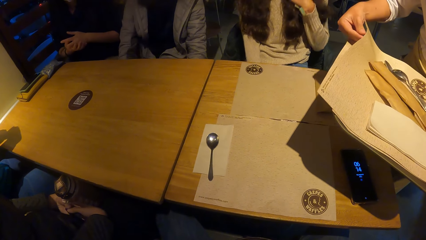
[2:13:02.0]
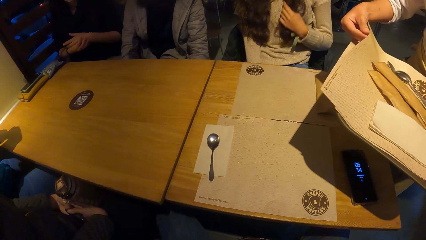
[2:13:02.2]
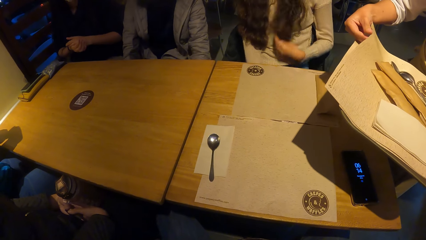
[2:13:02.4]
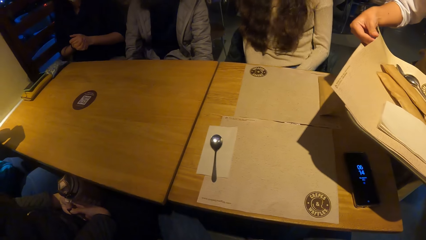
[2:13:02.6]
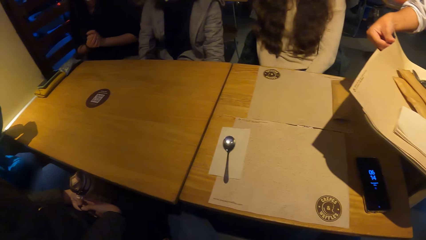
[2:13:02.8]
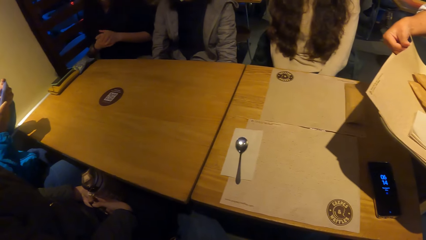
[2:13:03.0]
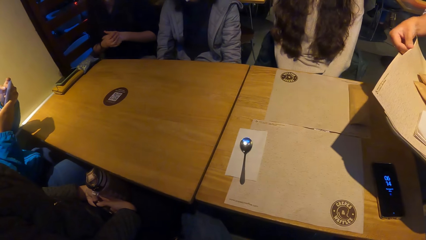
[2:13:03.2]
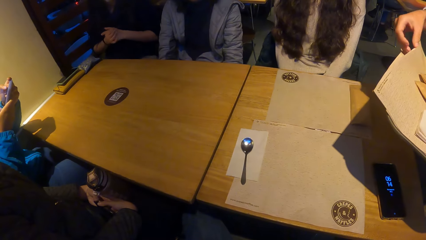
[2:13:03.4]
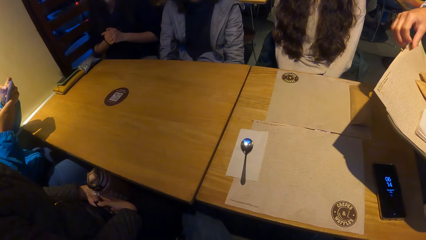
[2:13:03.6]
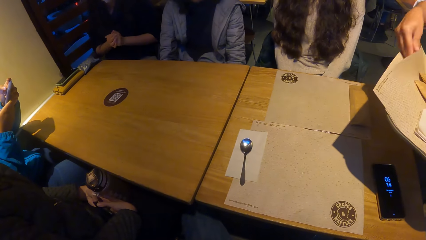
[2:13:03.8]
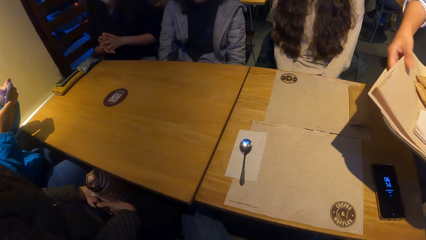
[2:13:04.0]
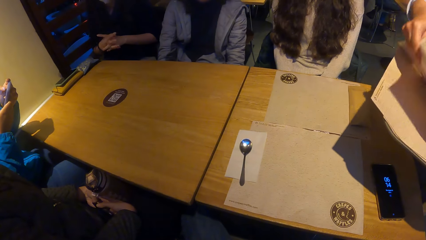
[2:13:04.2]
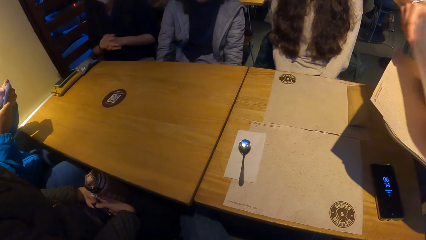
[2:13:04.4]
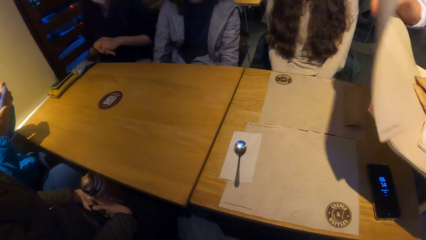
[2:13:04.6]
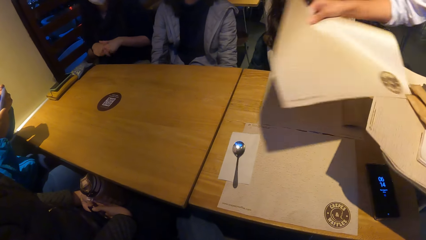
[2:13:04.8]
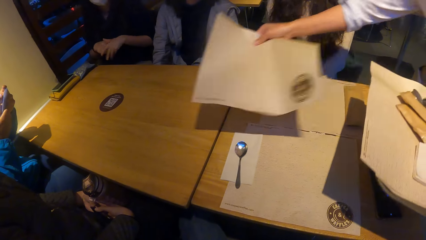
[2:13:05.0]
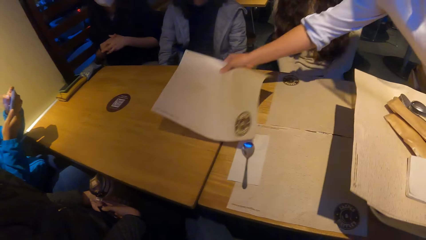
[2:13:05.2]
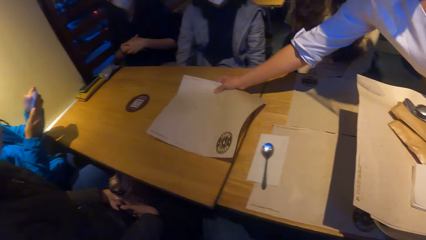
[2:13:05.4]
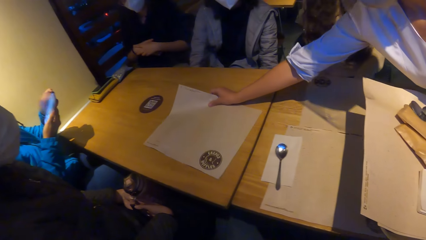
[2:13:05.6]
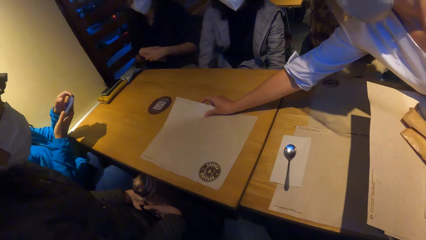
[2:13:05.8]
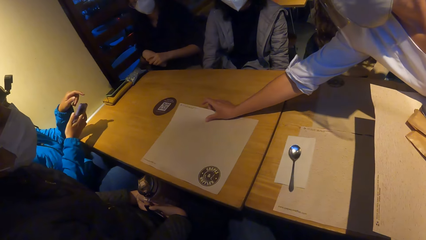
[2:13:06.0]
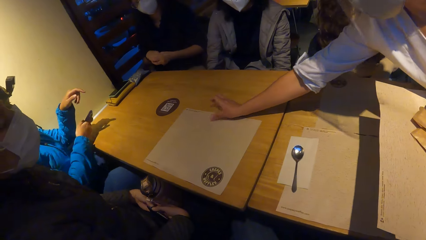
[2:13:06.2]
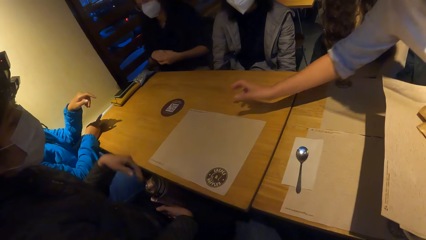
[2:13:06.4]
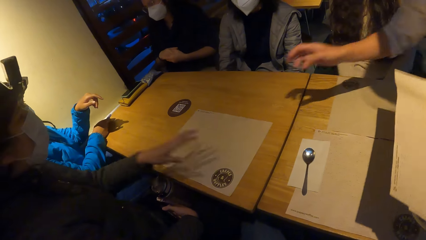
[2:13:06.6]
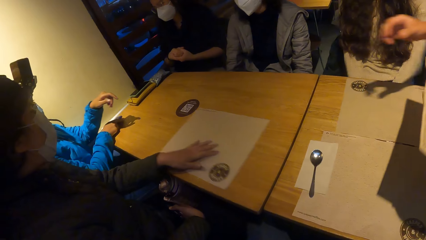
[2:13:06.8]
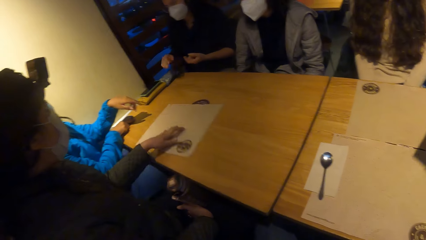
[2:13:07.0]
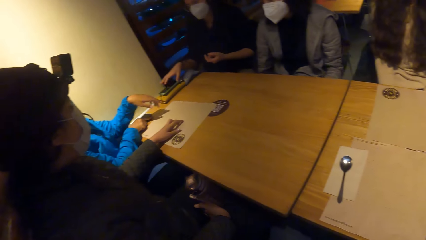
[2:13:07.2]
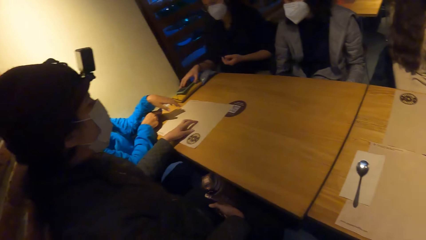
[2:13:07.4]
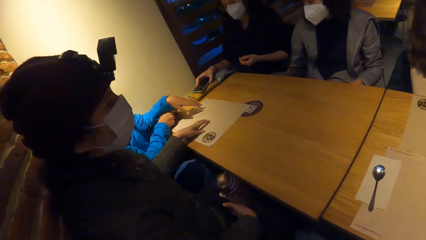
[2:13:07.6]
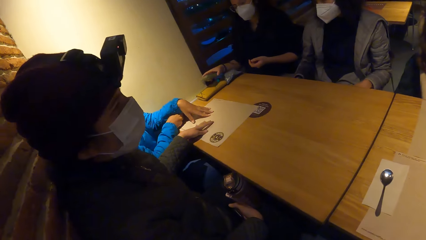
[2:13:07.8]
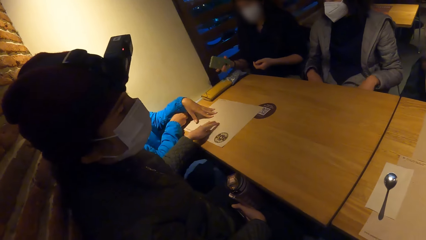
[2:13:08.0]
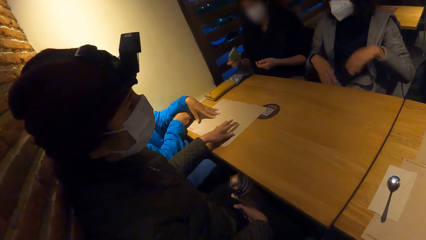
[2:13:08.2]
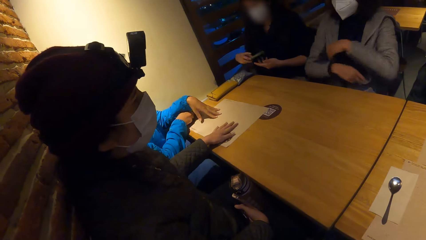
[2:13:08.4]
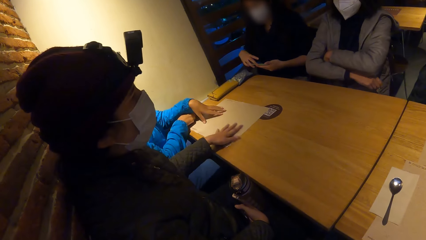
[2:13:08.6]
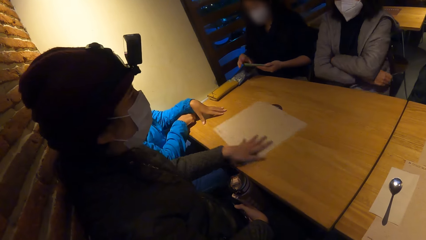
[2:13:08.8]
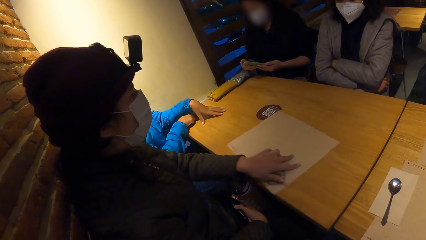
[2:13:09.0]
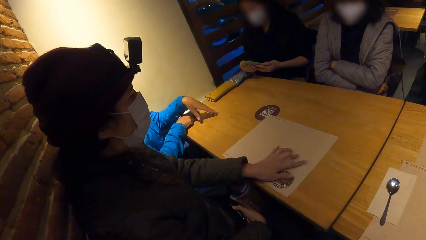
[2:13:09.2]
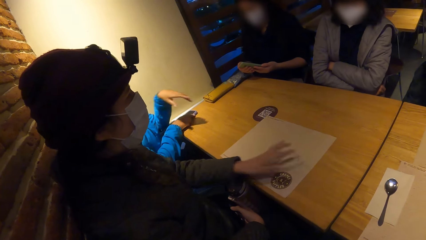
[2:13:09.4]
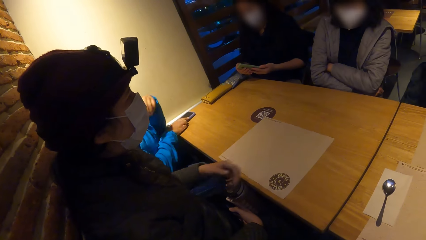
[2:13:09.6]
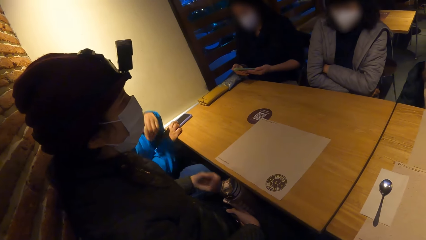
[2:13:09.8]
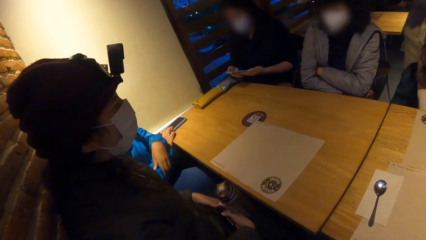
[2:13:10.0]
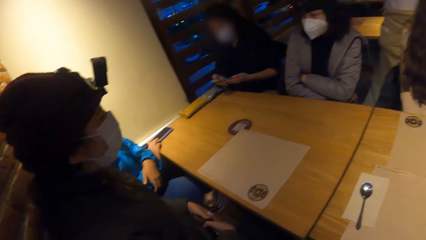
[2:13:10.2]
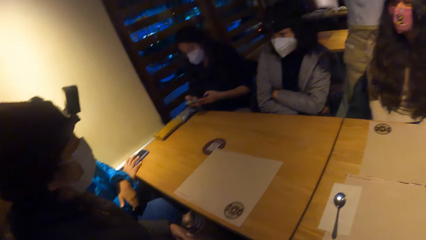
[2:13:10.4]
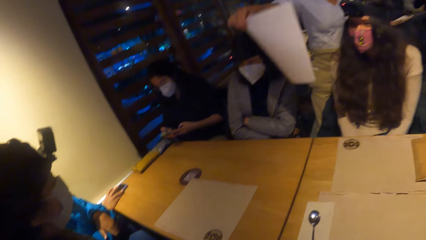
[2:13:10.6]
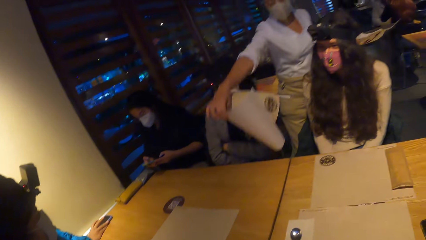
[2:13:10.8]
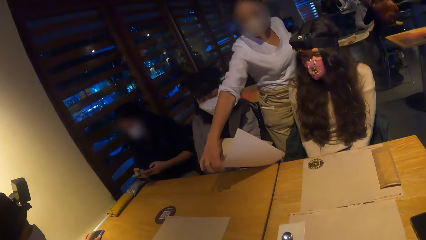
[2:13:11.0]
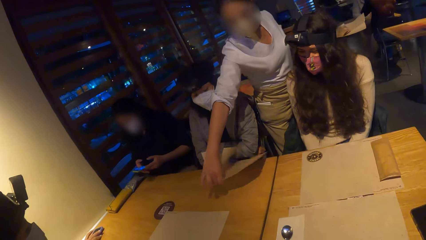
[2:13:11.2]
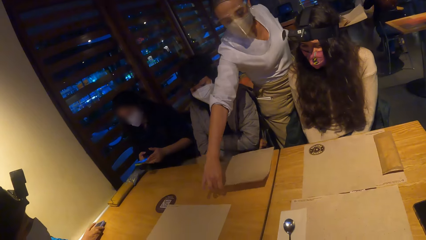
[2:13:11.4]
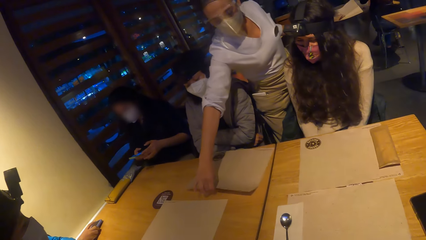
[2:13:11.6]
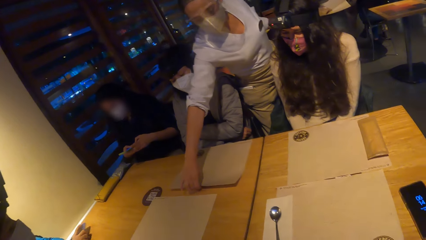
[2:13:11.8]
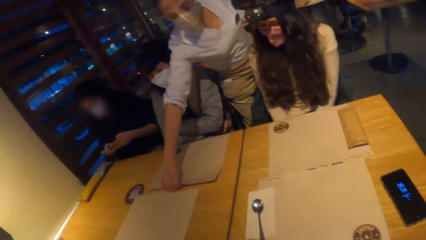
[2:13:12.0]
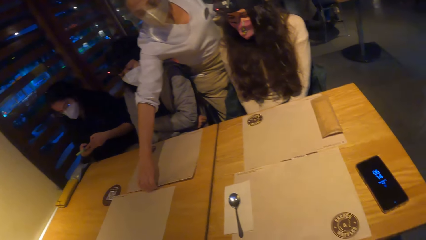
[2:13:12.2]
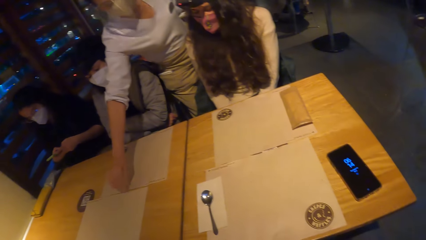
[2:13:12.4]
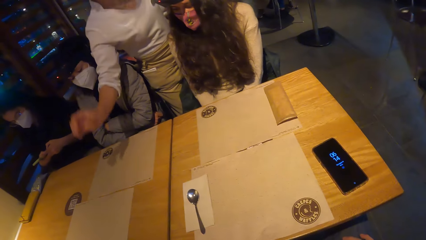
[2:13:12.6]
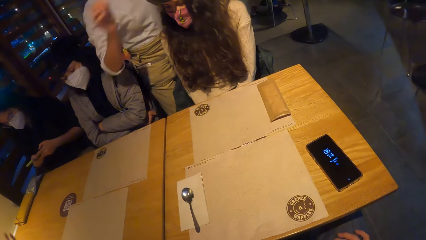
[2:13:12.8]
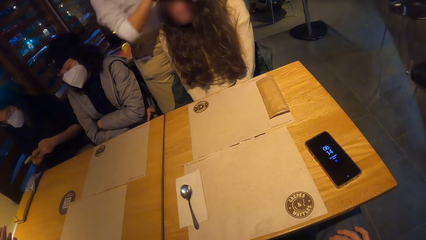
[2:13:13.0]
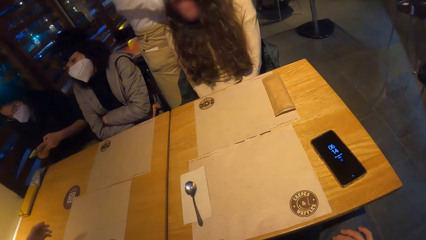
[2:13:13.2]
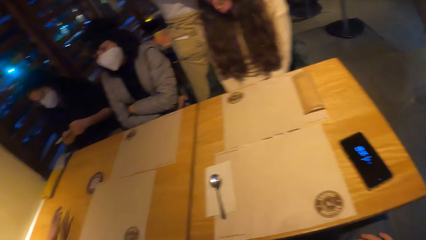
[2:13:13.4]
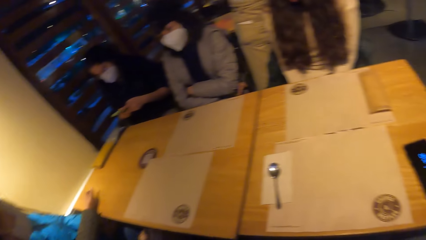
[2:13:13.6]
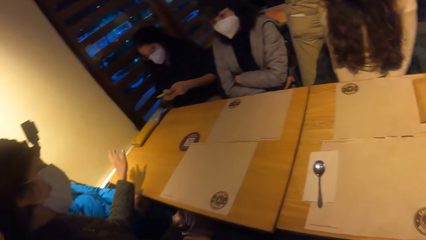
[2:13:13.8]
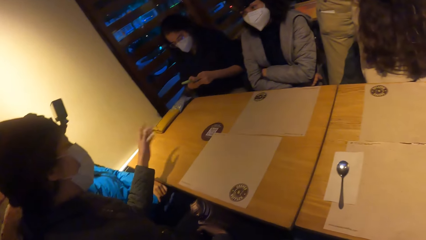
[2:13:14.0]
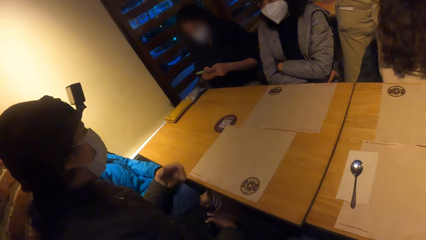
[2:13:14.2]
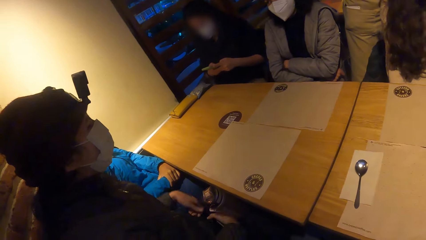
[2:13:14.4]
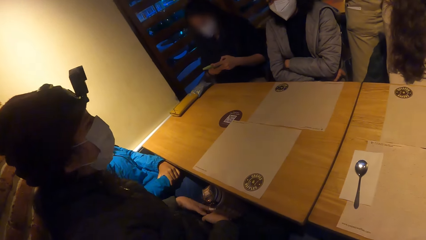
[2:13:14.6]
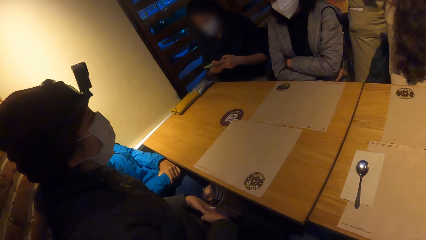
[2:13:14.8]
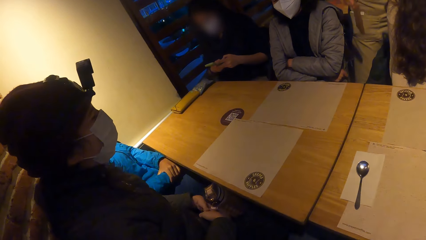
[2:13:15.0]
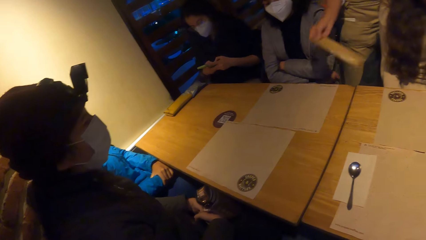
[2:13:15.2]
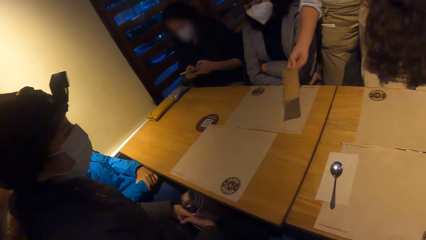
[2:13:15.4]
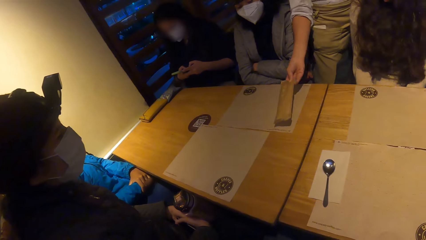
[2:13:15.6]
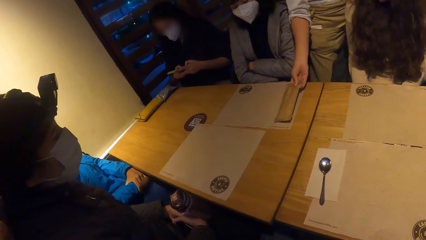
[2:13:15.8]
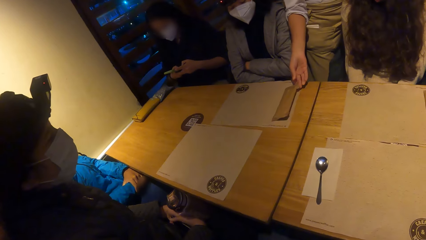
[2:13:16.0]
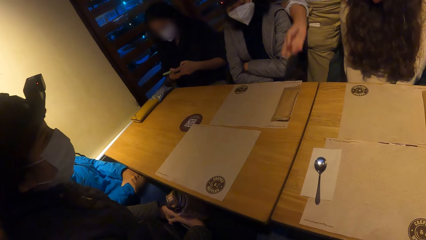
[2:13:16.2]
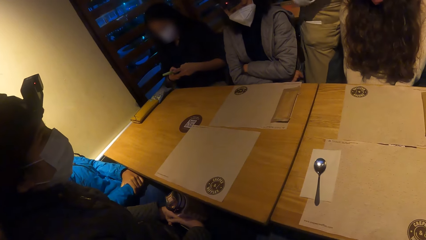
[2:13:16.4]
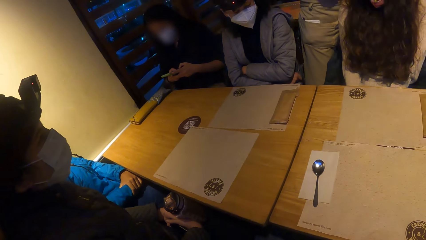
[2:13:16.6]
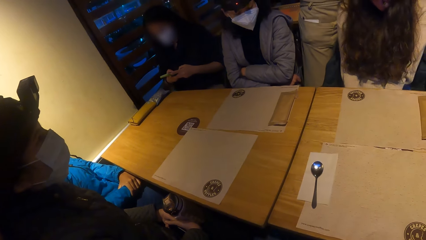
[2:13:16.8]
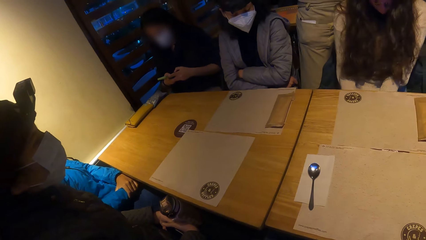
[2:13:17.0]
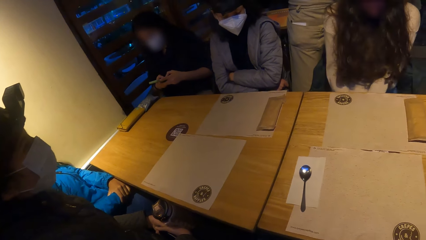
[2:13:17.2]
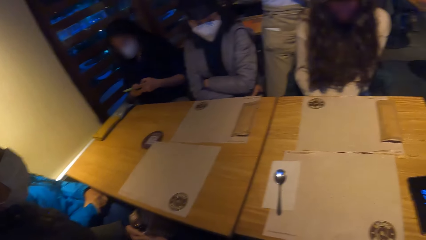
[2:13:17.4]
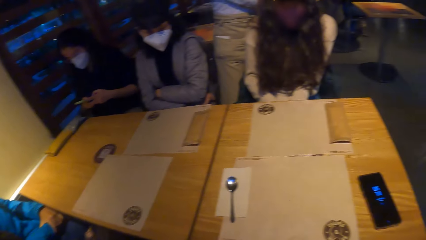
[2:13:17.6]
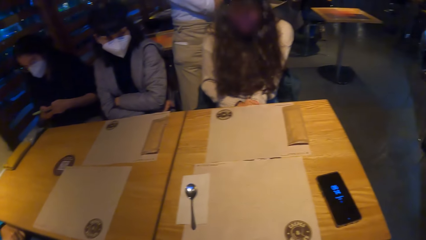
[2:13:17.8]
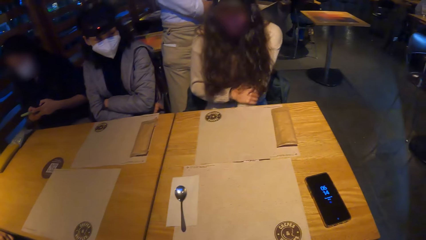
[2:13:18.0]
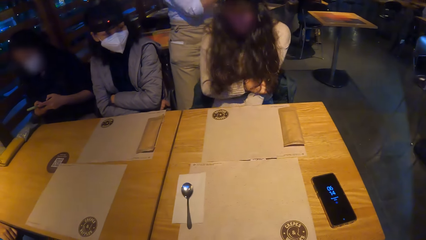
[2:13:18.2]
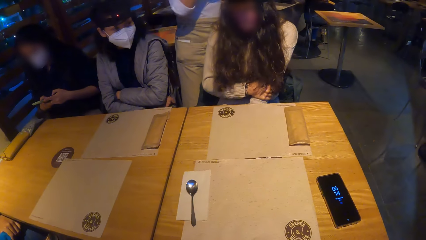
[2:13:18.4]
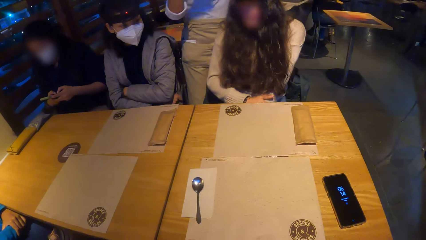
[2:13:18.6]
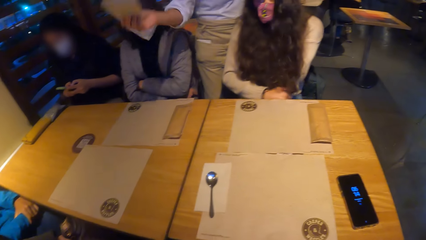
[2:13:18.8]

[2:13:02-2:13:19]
A waiter picks up a paper tablemat on the tray with her right hand and places the paper tablemat on the table with her right hand. The camera wearer puts a mat on the table. A woman places the phone on the table with her right hand. Another woman moves the paper tablemat on the table towards a man with her left hand. A third woman picks up the phone on the brown purse with her right hand. The first woman places her left hand on the paper tablemat. The third woman holds the phone with both hands. The second woman moves the paper tablemat on the table with her left hand. The first woman lifts her left hand from the table. The second woman lifts her left hand from the paper tablemat on the table. The first woman presses the phone on the table with her right hand. The third woman presses the phone with both hands. The waiter places the paper tablemat on the table with her right hand and places a brown package on the paper tablemat with her right hand.
